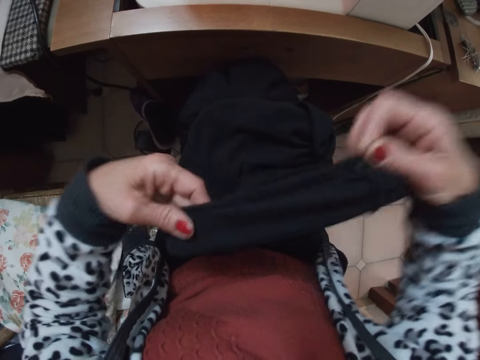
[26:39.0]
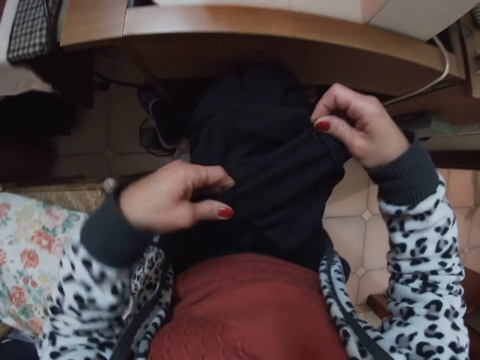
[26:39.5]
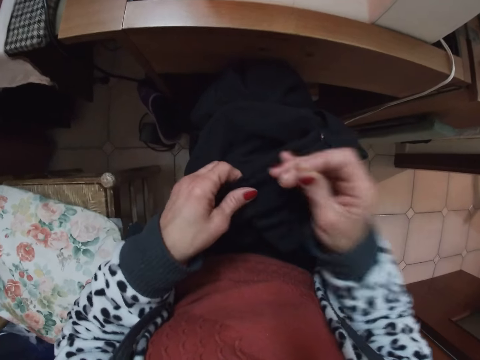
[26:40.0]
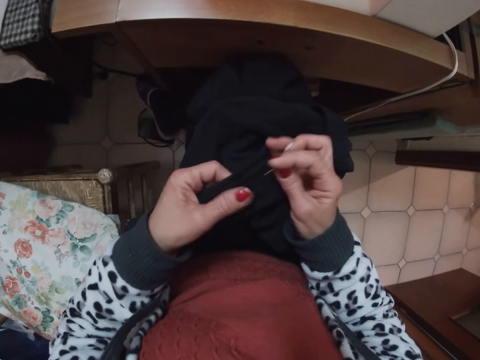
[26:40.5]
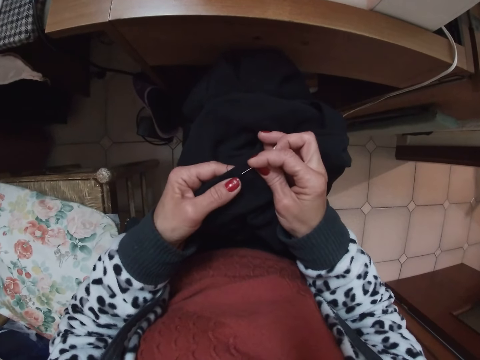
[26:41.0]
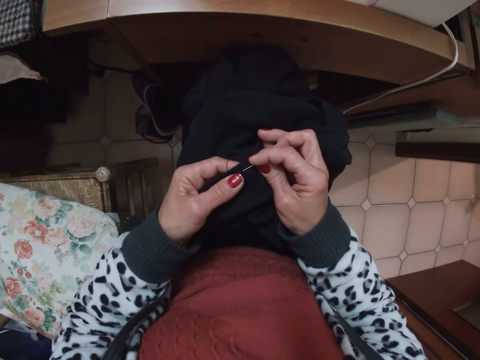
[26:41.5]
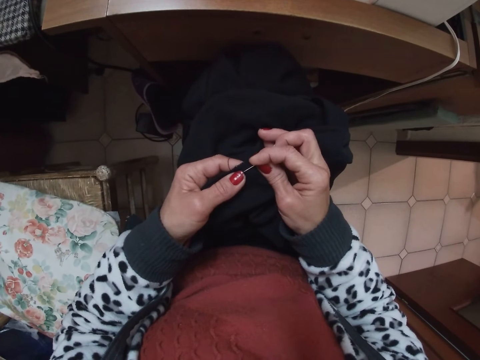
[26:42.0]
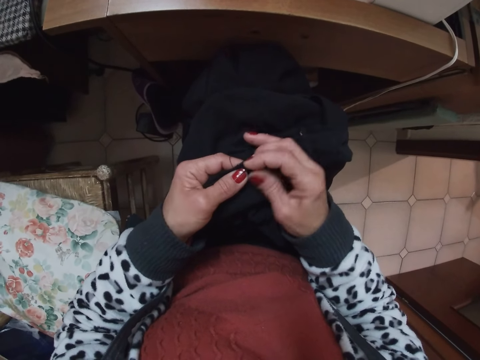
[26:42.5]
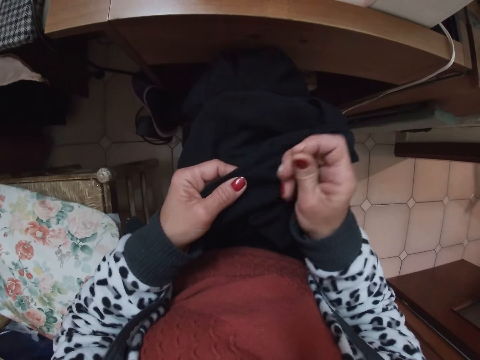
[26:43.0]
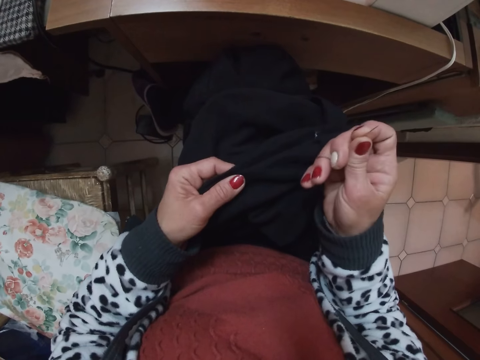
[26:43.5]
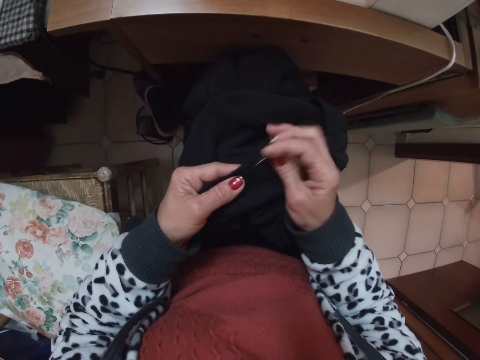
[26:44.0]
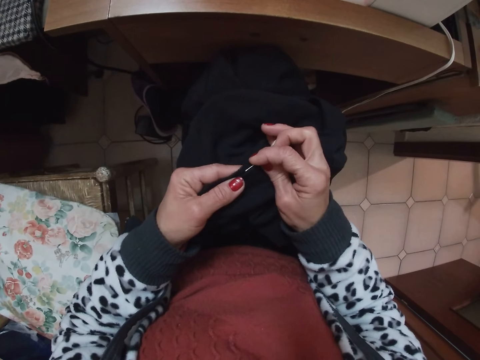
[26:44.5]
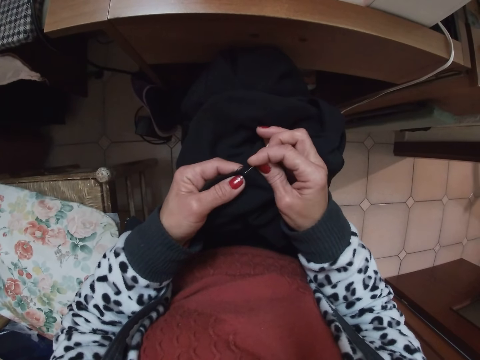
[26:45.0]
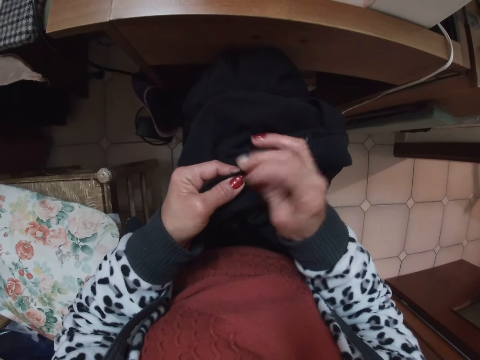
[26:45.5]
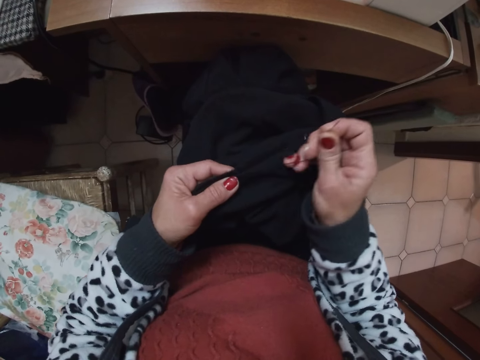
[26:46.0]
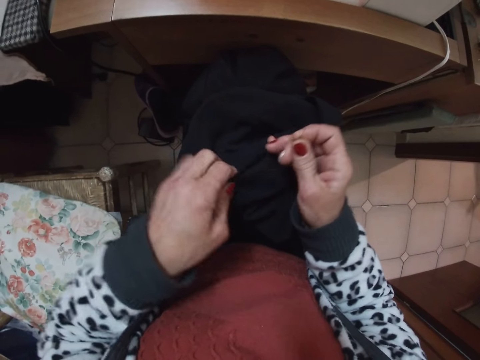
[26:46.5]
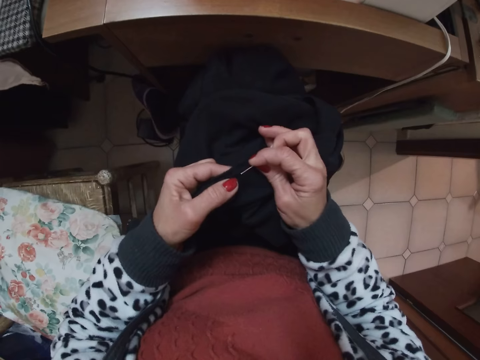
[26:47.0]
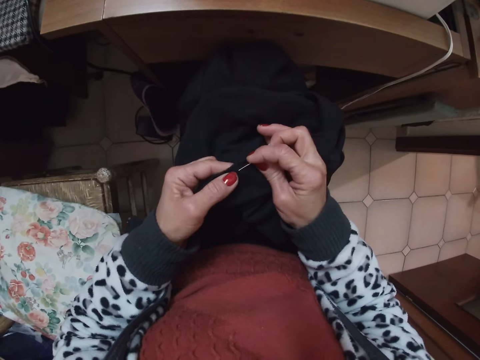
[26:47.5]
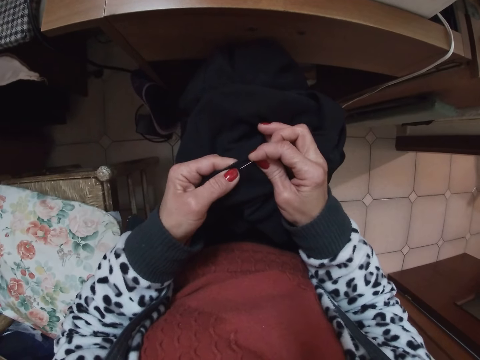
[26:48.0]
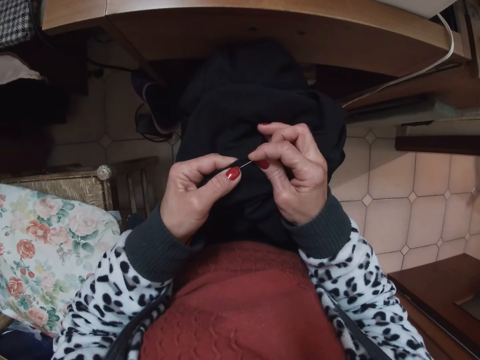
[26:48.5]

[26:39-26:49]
The camera wearer stretches the cloth with her hands. She sews the cloth with the needle in her hand.

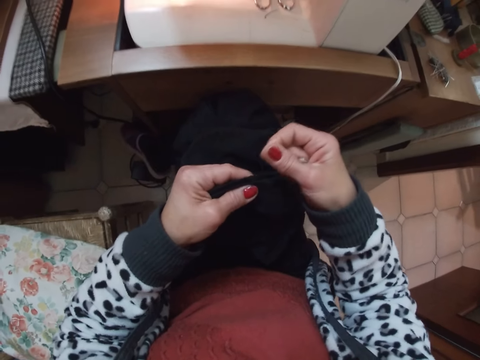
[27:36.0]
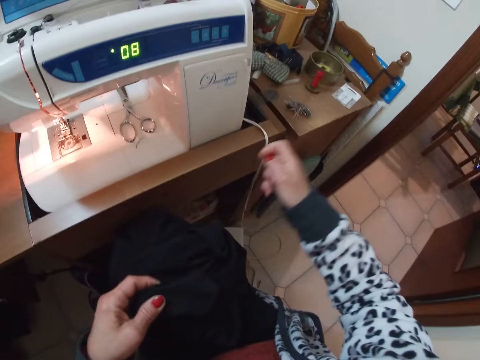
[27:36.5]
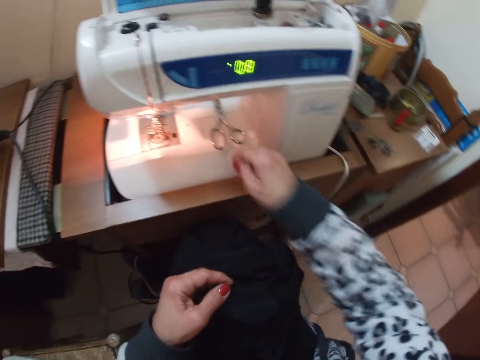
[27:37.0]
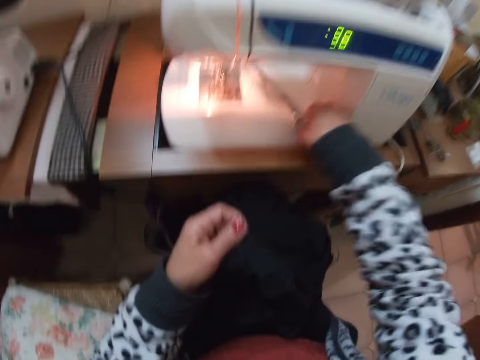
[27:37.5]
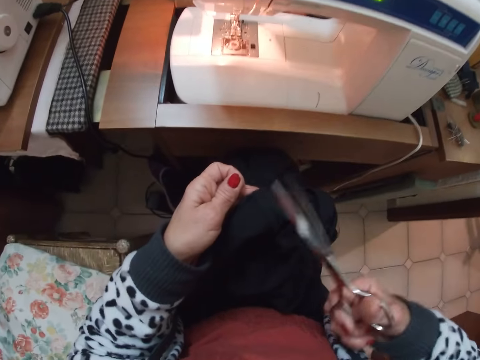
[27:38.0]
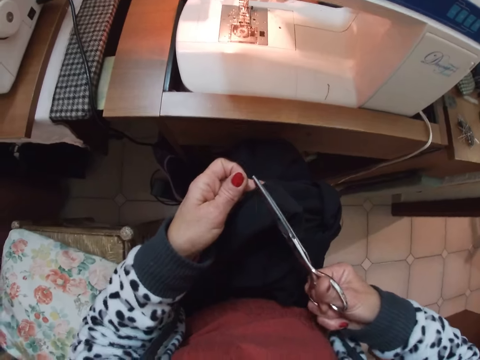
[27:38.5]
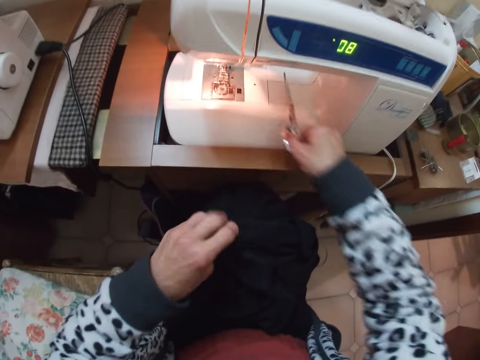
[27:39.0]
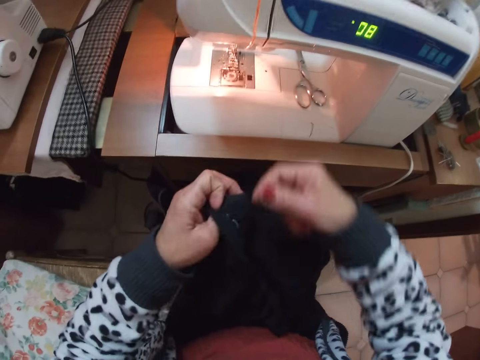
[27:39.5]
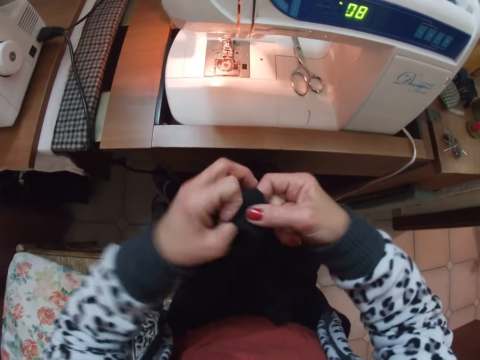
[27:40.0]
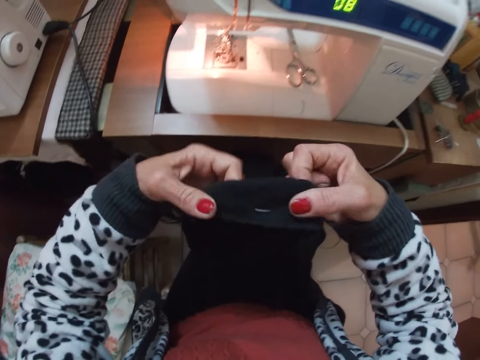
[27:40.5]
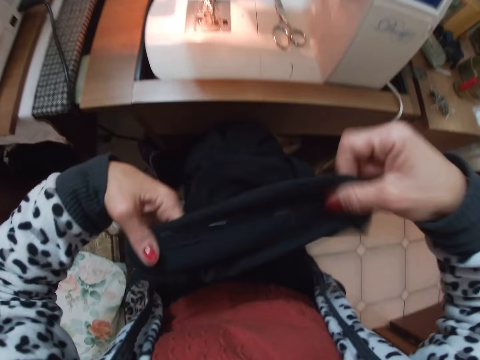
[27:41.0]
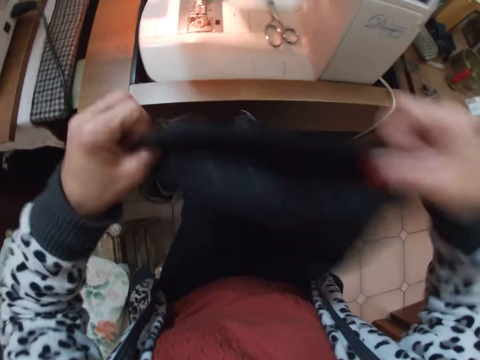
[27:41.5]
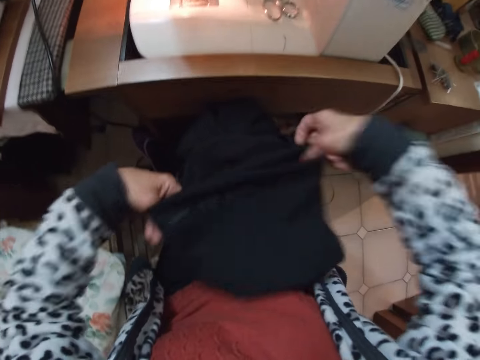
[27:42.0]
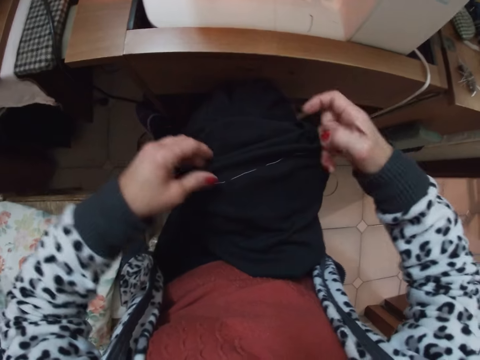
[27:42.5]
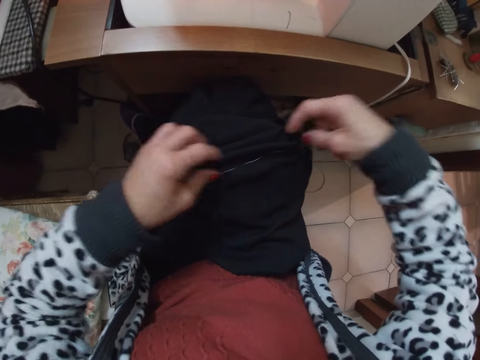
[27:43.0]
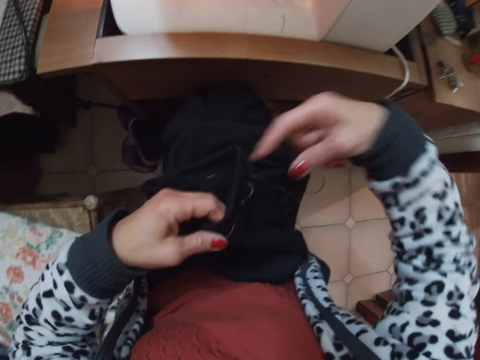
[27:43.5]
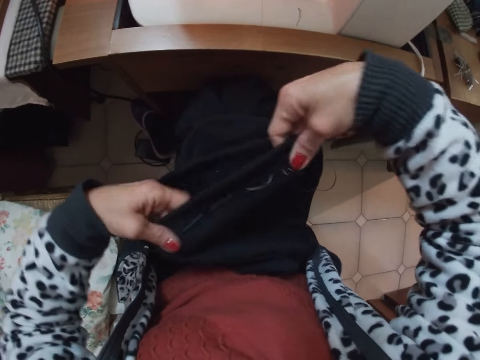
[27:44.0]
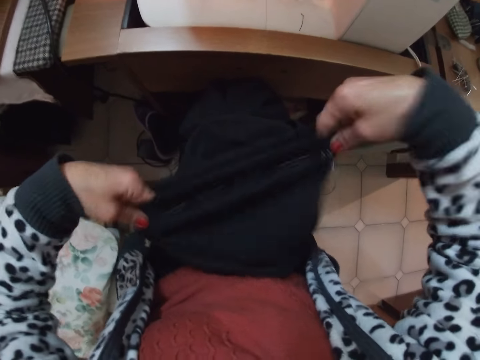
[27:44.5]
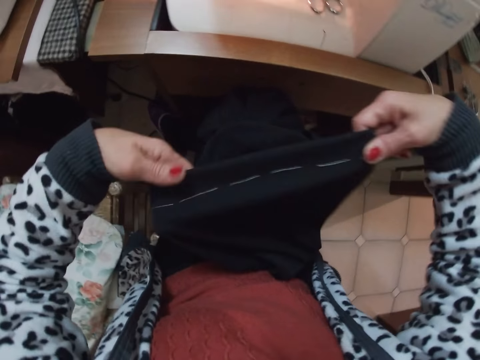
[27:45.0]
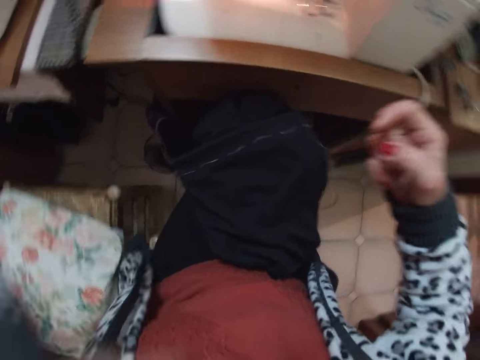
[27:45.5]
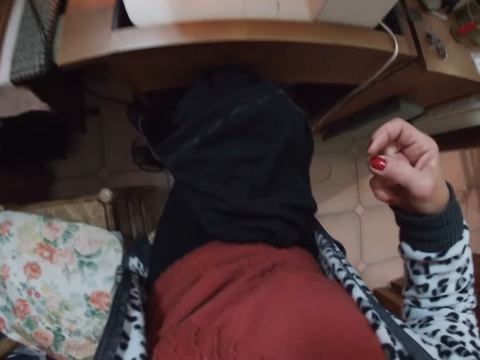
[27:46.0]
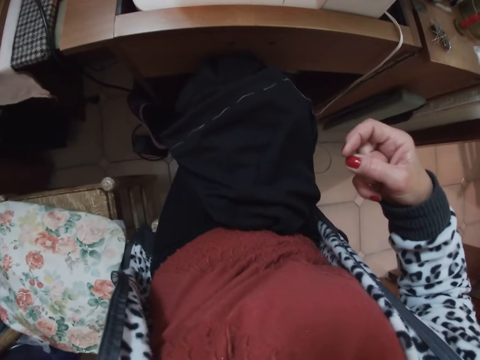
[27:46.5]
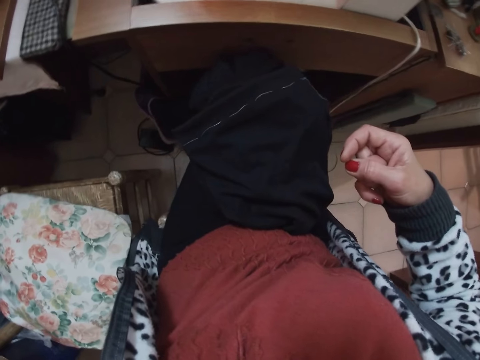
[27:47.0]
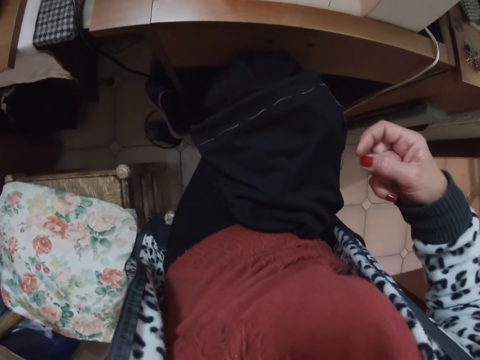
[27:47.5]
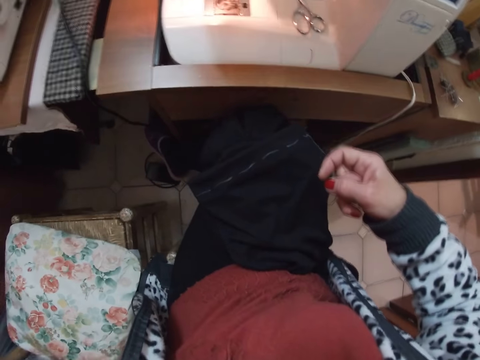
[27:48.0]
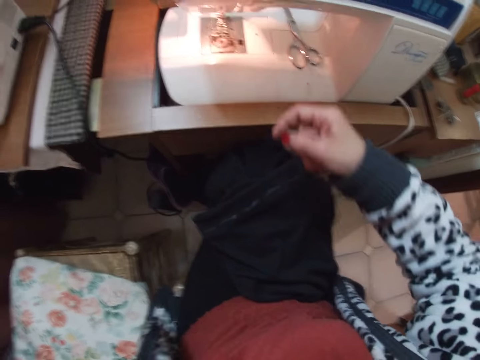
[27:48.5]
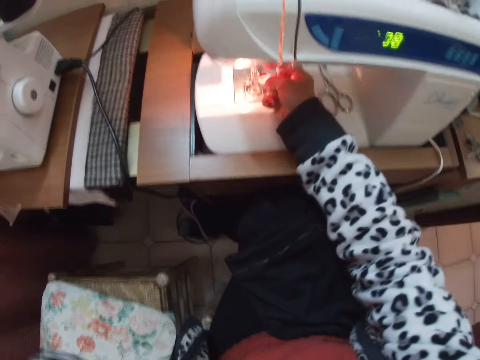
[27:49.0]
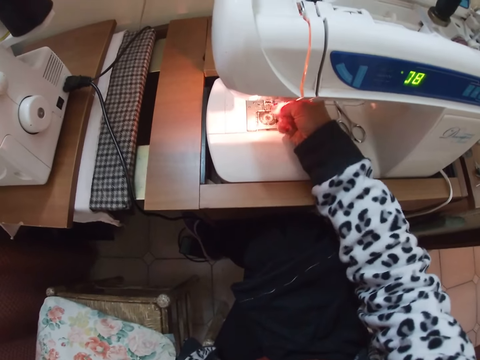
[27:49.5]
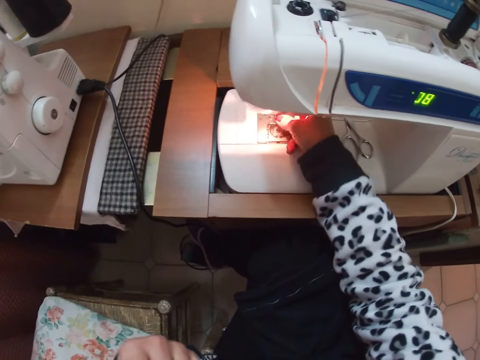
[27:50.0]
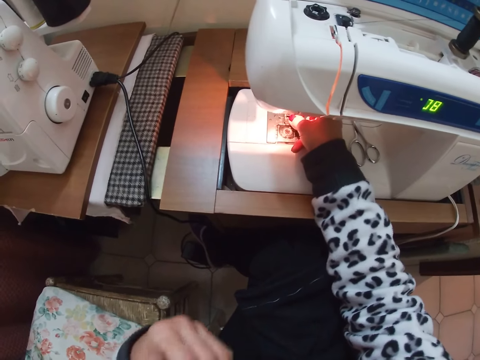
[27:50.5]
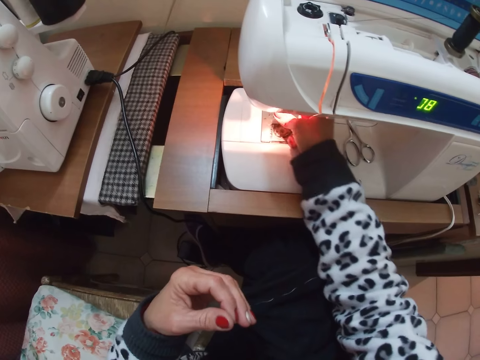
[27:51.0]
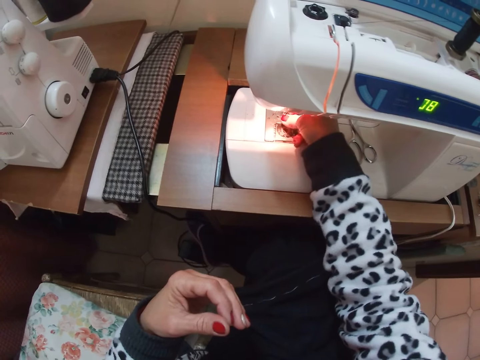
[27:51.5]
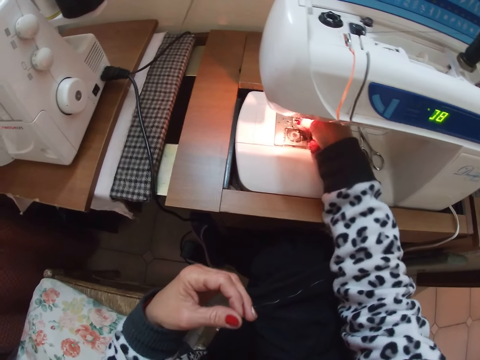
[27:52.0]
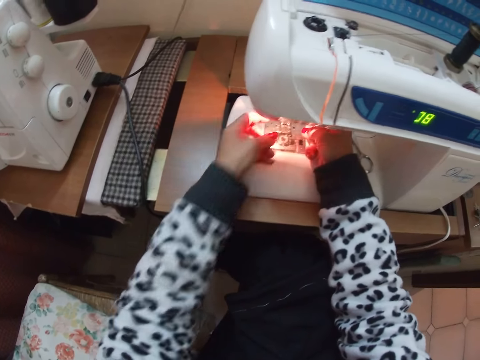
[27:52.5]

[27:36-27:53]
The camera wearer picks up the scissors from the sewing machine. She cuts the thread with the scissors. She drops the scissors on the sewing machine. She stretches the cloth. She puts the cloth on the lap and stretches the cloth. She drops the cap on her lap. She lifts a hand. She spins out thread from the thread bunch attached to the sewing machine. She touches the presser foot.
